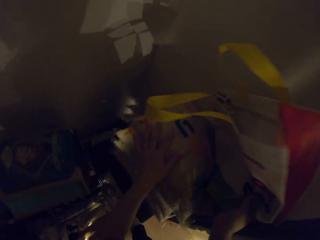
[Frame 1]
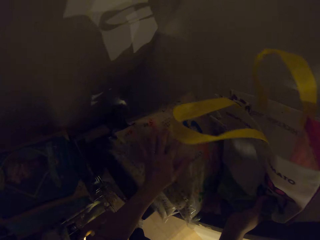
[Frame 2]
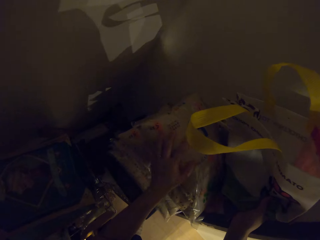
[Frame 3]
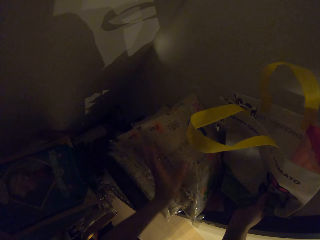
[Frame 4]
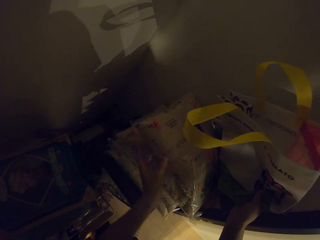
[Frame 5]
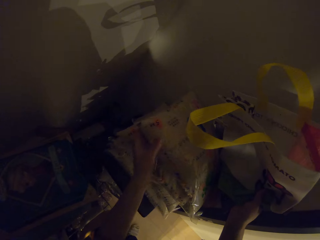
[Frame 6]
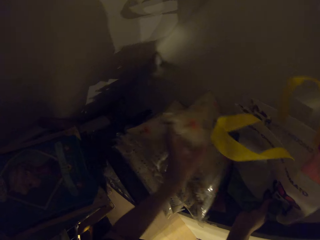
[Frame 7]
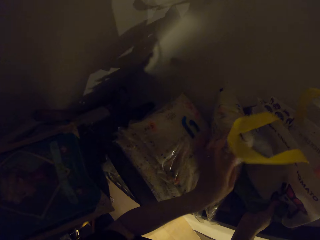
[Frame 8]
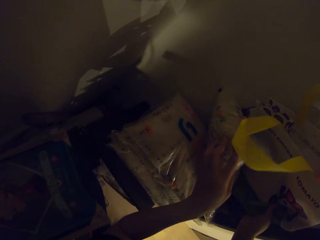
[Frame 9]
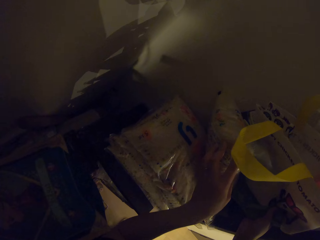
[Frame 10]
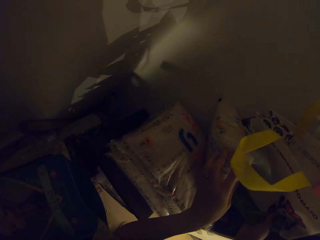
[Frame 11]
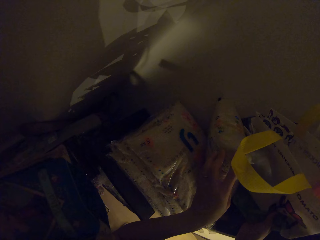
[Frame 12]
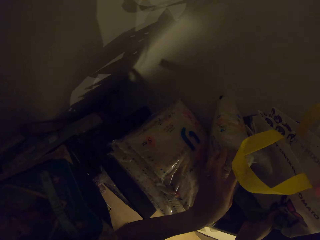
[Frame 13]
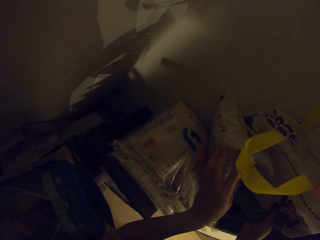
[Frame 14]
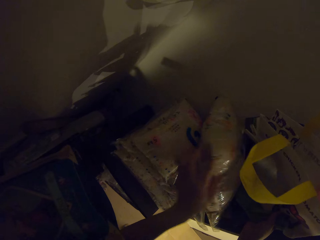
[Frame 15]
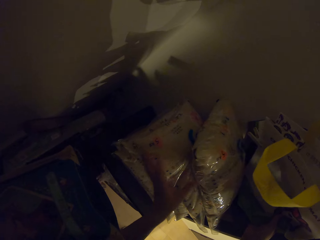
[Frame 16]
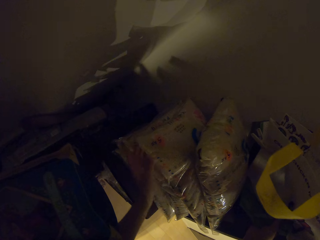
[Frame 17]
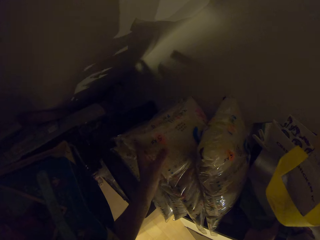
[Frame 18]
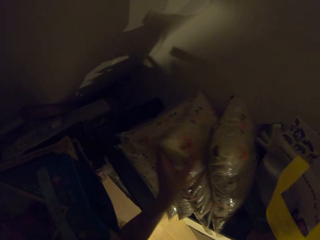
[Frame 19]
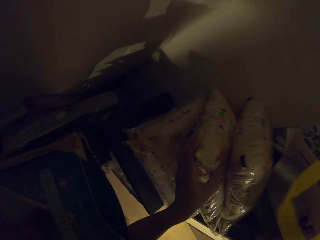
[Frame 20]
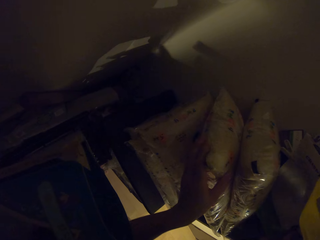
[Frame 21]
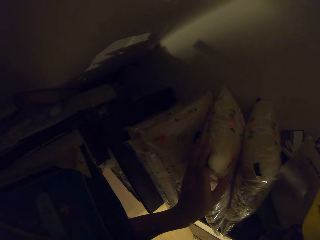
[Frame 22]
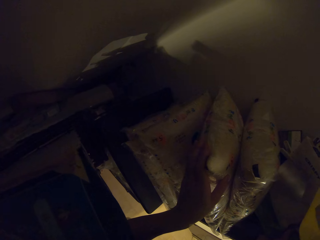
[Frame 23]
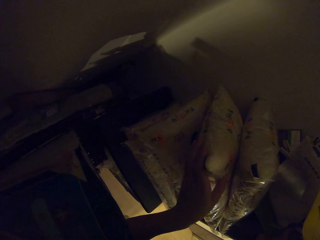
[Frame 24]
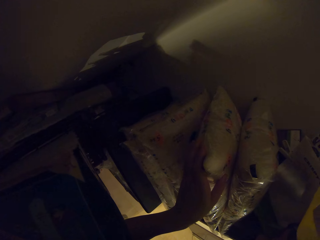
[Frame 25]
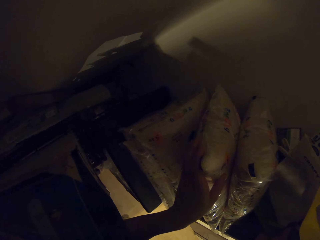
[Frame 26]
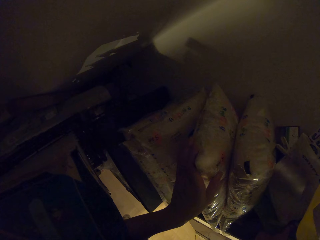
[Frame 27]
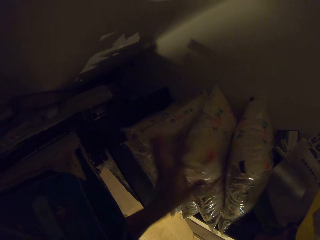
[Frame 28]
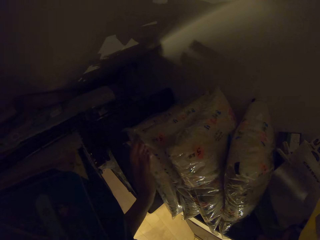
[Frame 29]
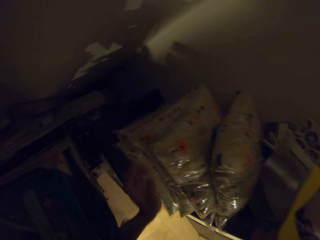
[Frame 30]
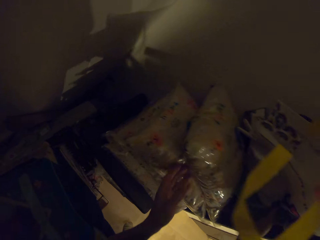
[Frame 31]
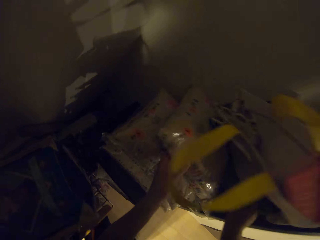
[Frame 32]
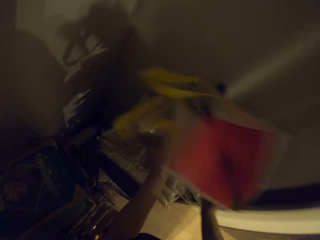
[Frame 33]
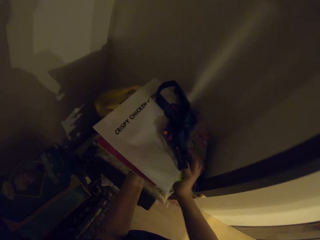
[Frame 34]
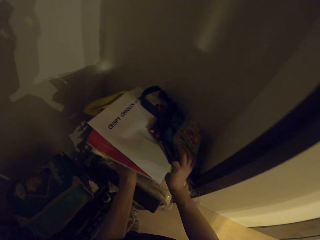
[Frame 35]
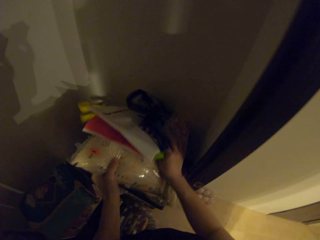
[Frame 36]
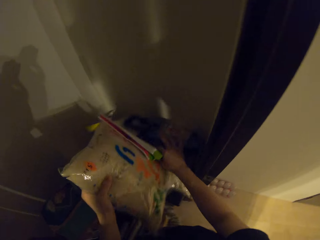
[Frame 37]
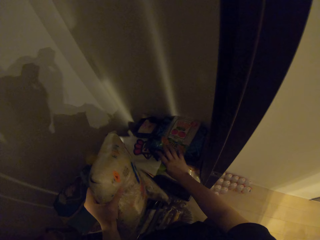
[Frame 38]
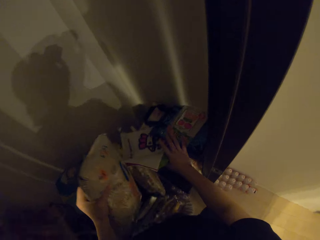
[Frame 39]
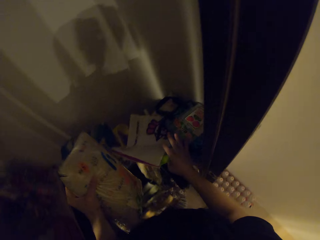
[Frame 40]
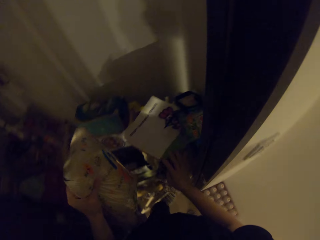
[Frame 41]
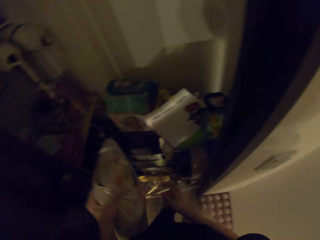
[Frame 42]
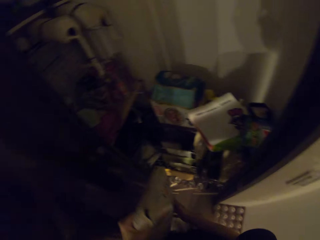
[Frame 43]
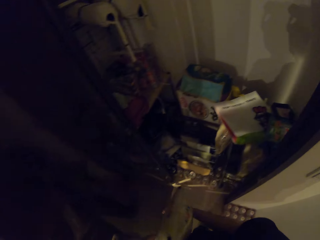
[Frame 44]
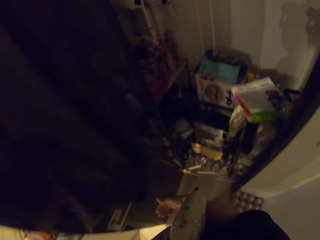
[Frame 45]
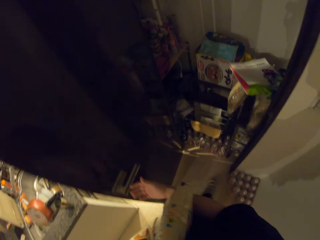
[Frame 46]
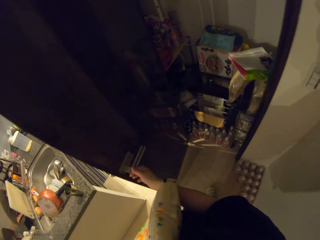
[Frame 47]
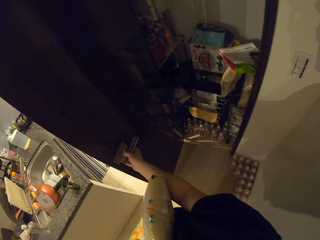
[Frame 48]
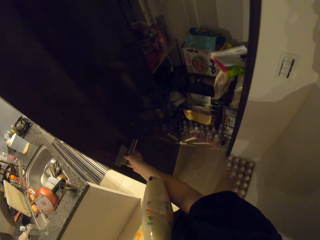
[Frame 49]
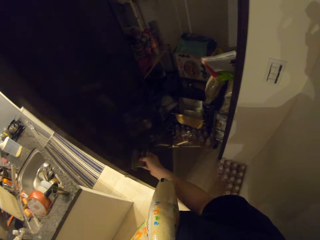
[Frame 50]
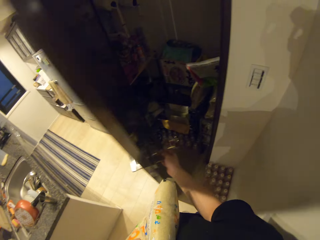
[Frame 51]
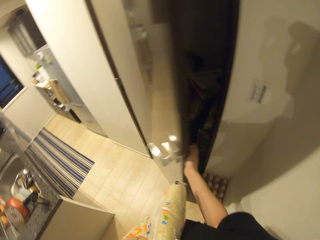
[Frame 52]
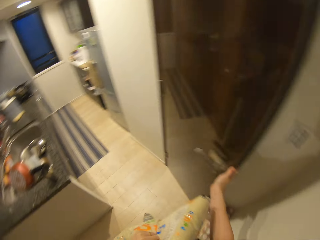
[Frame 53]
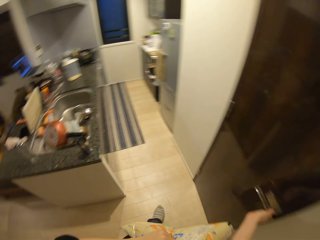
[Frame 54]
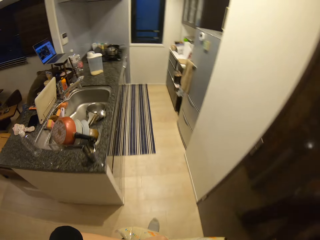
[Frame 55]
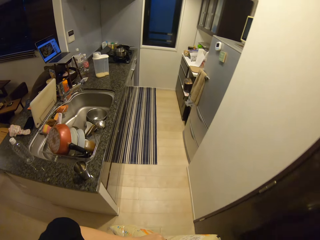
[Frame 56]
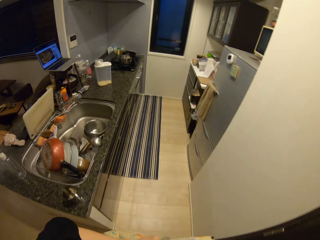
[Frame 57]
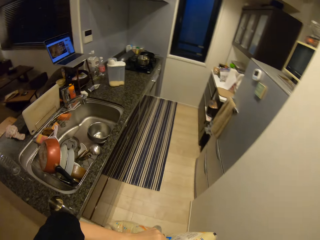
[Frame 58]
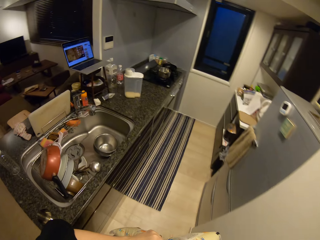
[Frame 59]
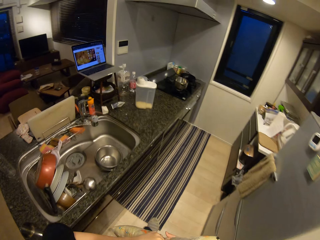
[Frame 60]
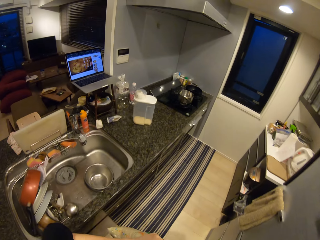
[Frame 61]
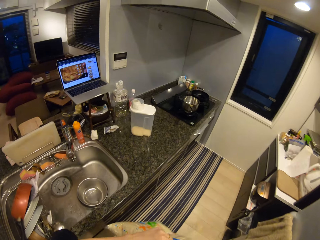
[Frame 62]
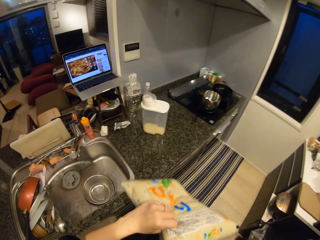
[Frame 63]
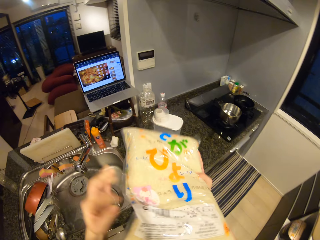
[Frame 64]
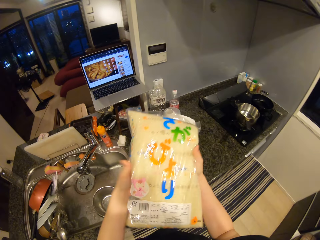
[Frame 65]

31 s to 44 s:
The camera wearer picks up a foodstuff in the store with her left hand. She passes the foodstuff from her right hand to her left hand. She closes the door with her right hand. She walks to the counter.

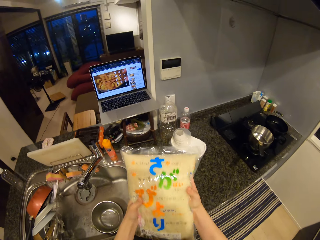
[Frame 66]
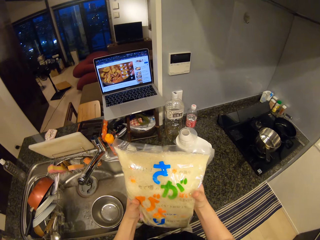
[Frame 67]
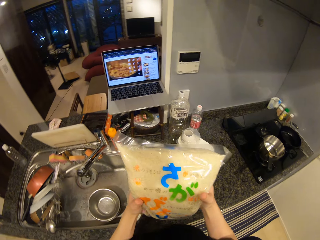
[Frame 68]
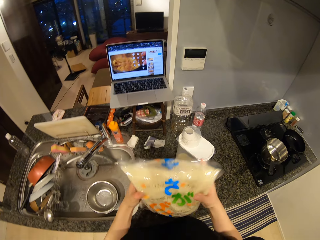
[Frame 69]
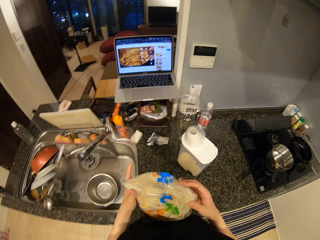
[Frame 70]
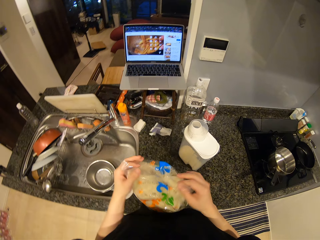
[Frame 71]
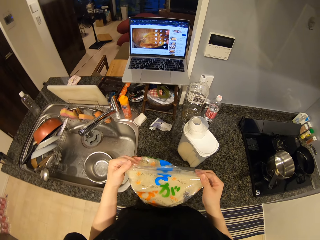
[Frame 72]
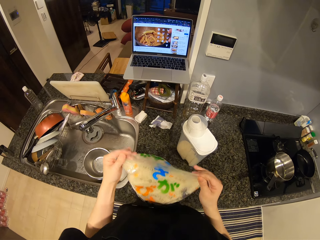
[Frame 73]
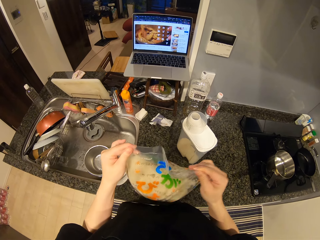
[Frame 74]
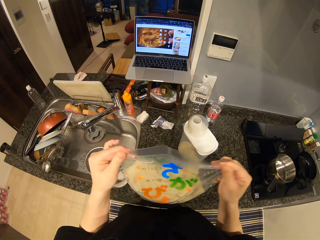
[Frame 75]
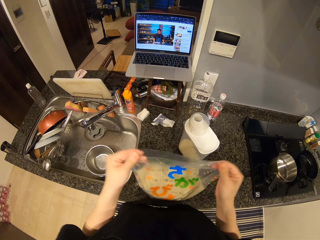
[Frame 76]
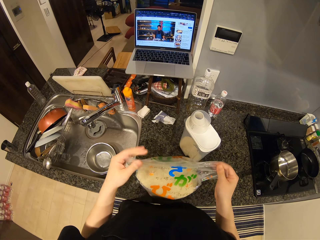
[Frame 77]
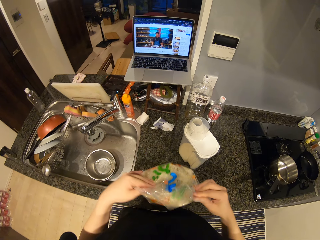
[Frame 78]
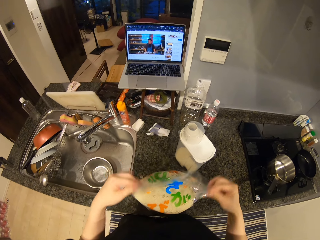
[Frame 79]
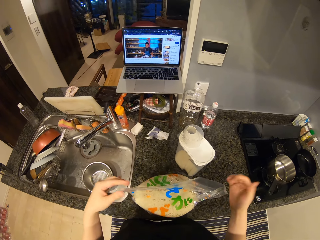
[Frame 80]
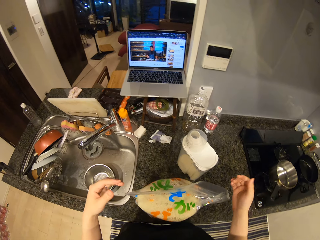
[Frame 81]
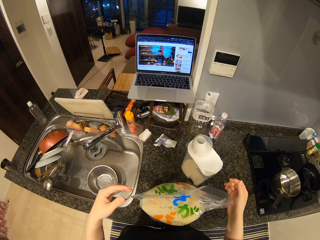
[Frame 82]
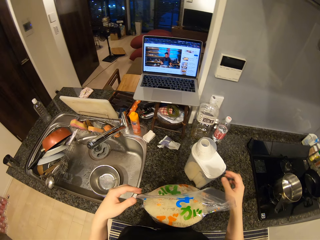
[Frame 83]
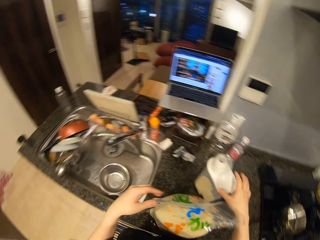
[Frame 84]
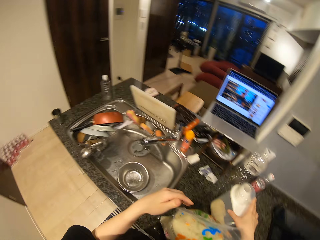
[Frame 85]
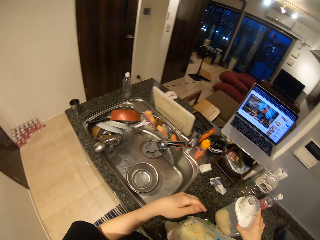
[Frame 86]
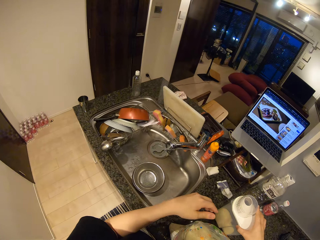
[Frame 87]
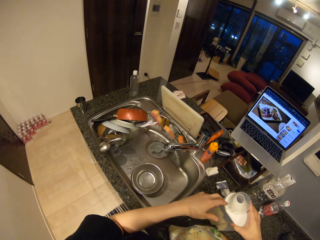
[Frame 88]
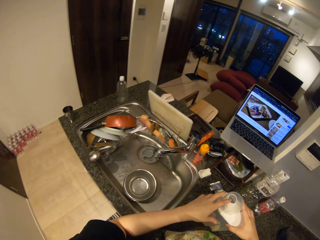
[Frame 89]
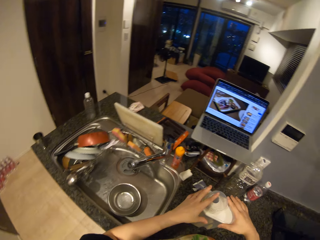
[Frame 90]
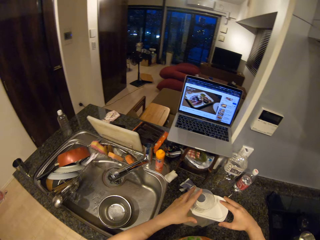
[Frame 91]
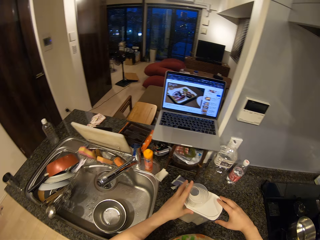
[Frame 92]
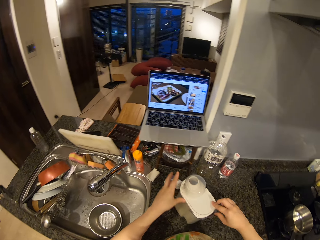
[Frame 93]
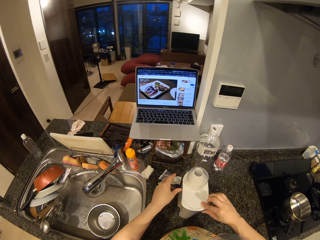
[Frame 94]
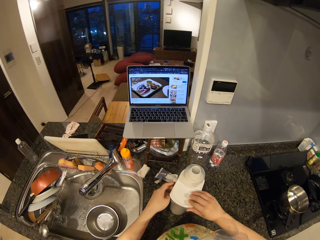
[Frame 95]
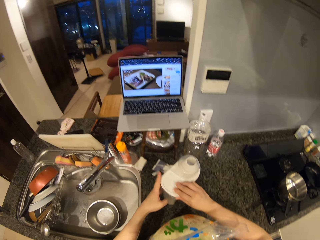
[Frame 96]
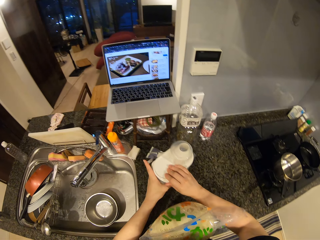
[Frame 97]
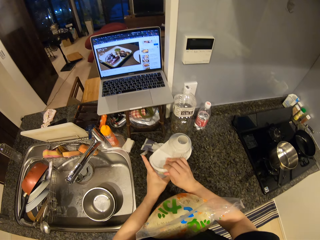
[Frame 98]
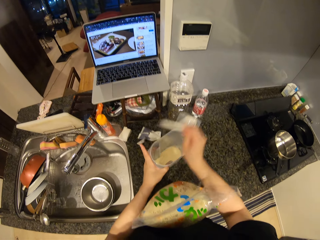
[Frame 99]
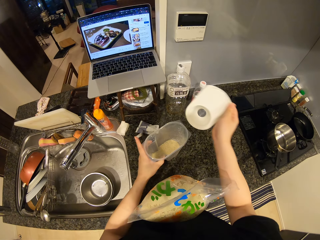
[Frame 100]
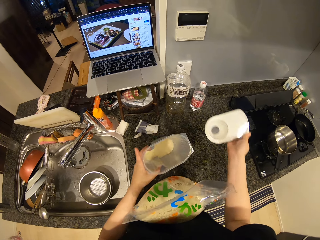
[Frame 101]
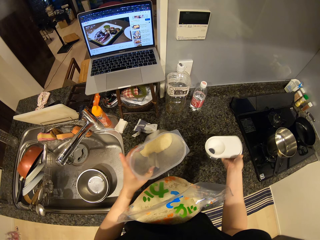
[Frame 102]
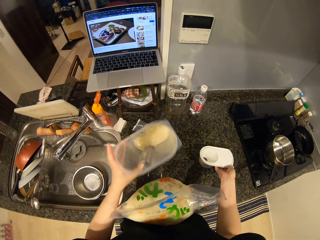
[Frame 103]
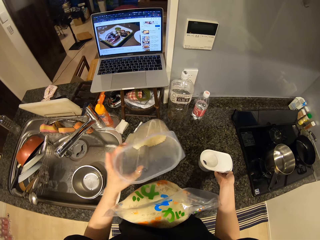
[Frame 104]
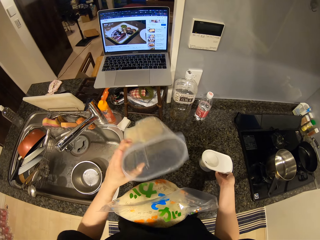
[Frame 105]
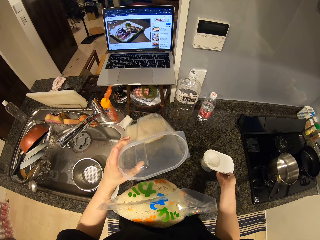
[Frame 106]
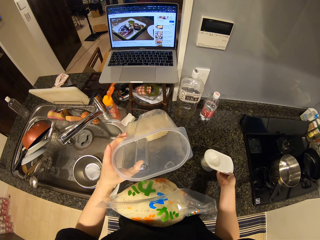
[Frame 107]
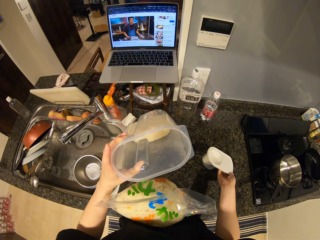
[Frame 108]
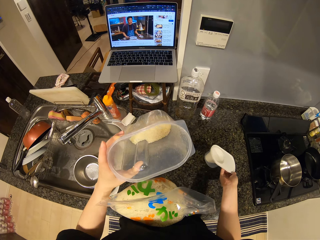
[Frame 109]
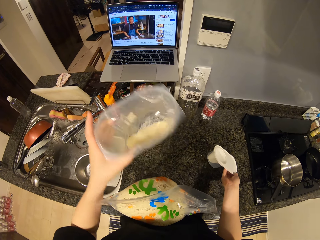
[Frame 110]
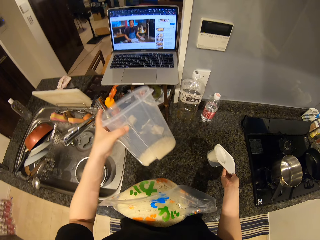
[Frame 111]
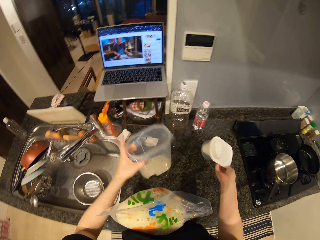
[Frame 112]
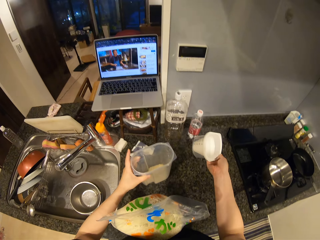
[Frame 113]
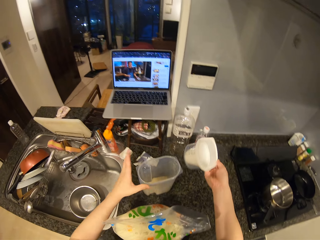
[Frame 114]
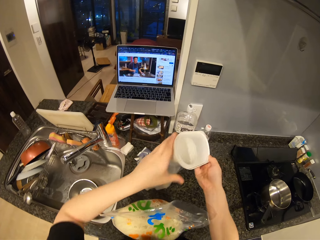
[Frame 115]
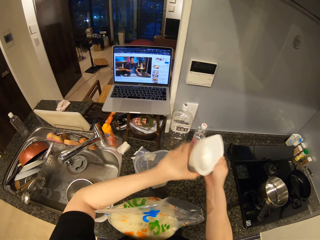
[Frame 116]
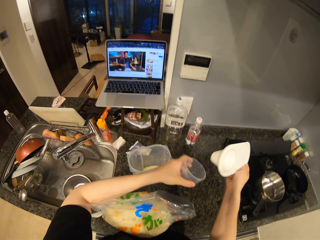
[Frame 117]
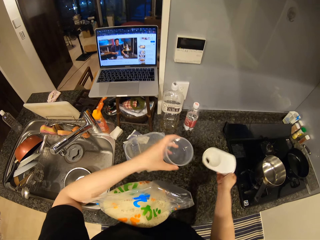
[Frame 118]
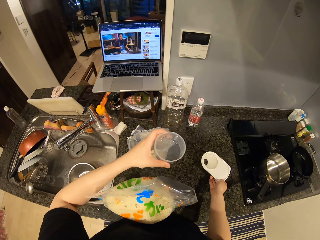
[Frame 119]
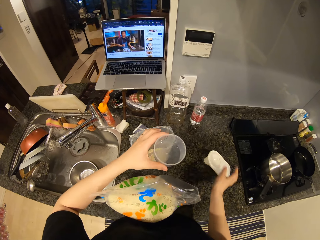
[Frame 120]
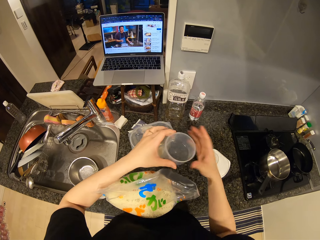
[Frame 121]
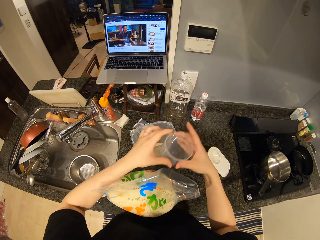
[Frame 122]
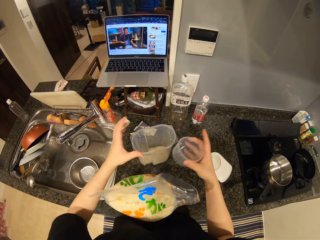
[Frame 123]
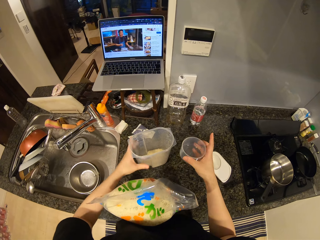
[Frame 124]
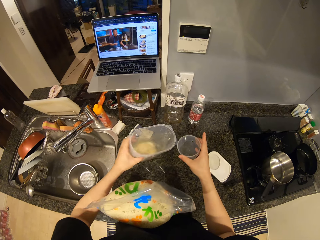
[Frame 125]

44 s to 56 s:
The camera wearer drops the foodstuff or rice on the kitchen surface. She moves the container on the kitchen surface with her hands. She speaks. She opens the container's lid, looks at the rice and shakes the rice. She puts the container of rice on the counter. She uncovers the container with her right hand. She removes the measuring cup from the lid. She puts the lid on the counter.
